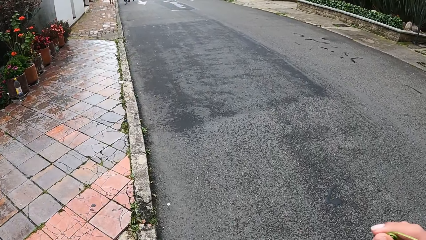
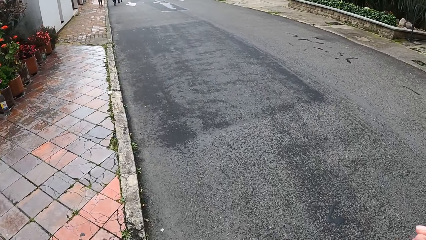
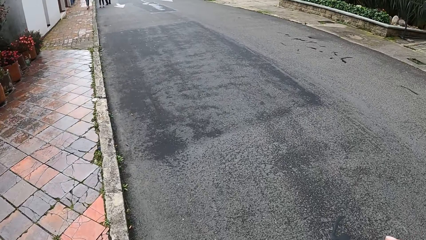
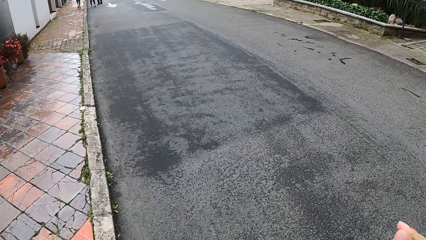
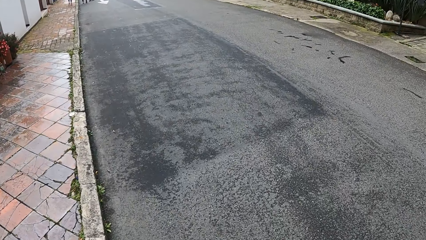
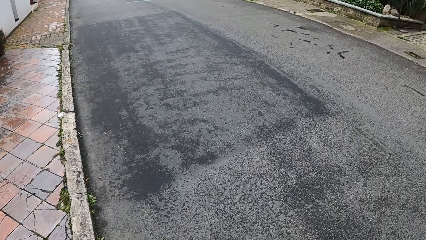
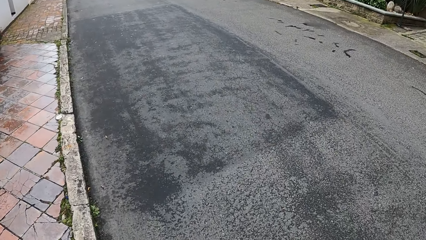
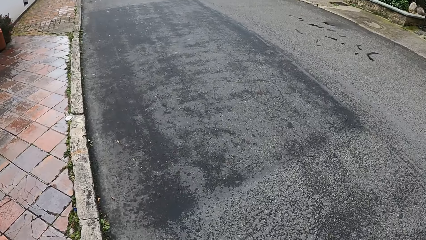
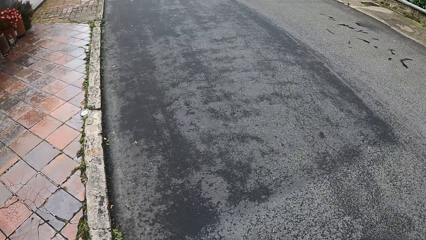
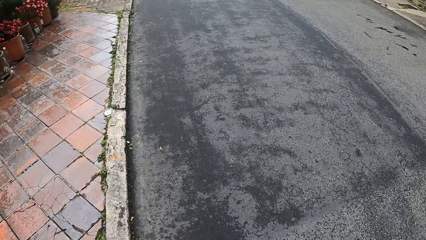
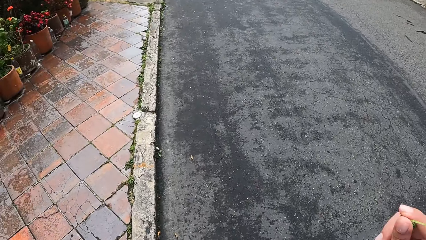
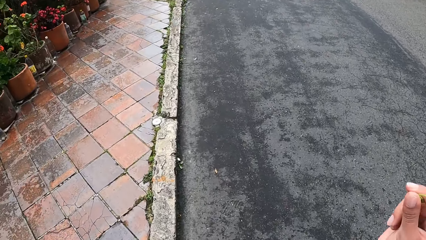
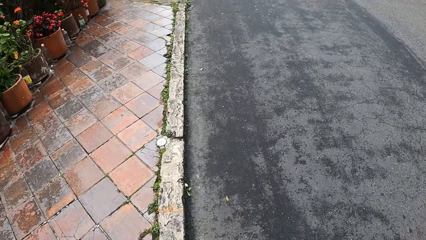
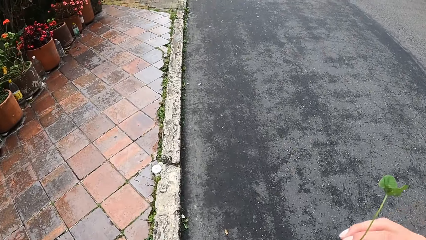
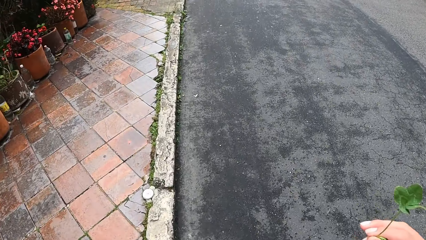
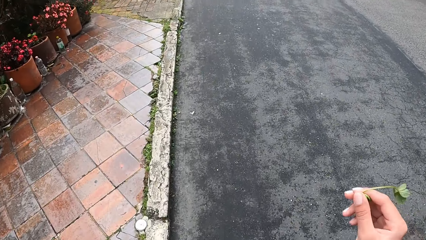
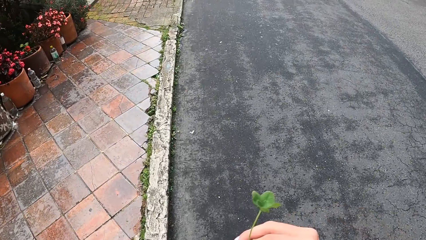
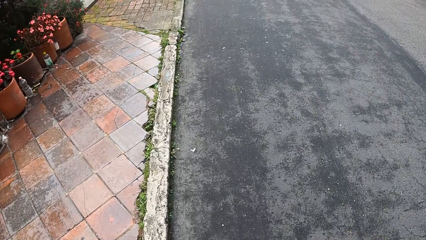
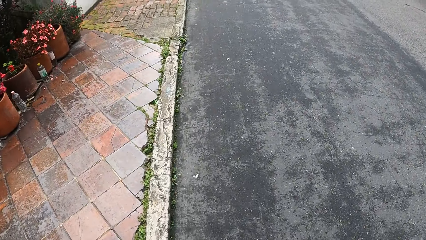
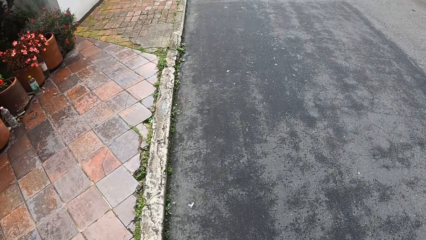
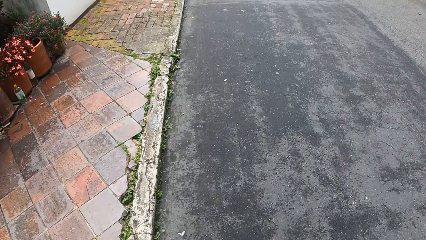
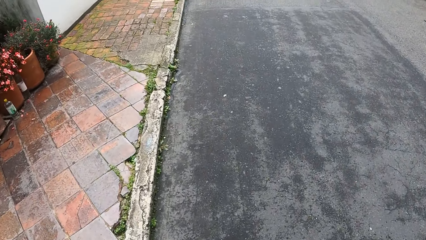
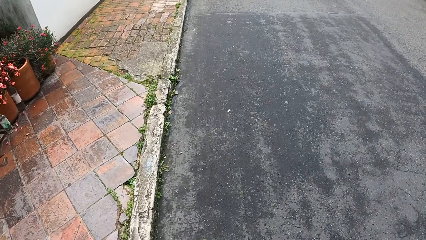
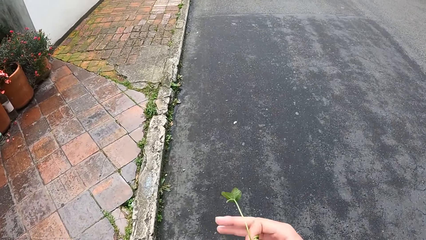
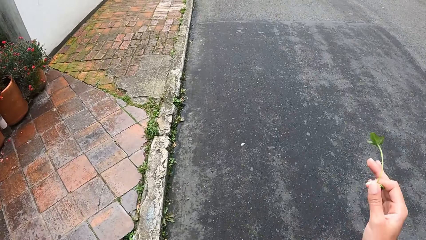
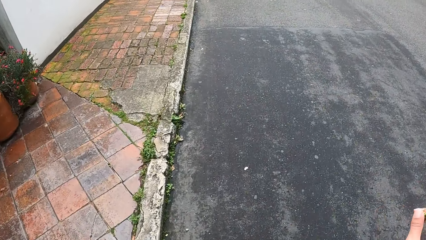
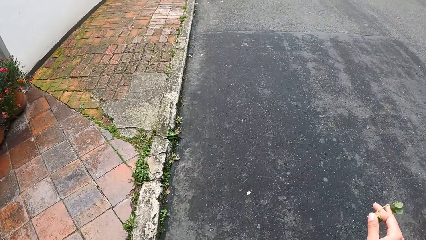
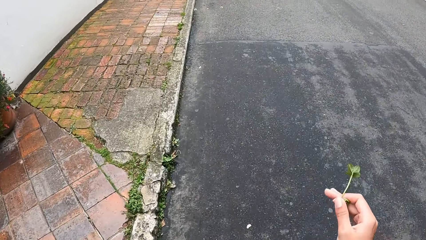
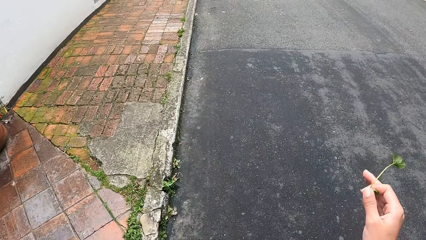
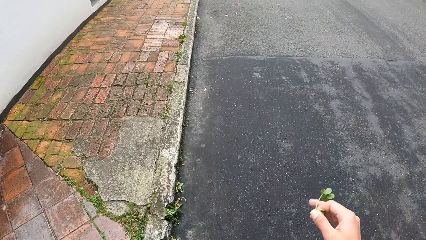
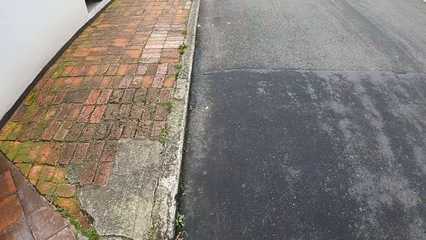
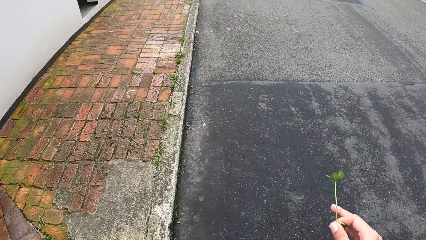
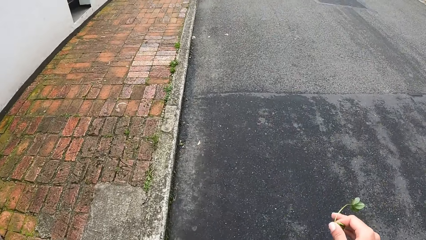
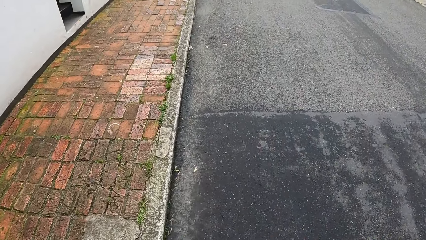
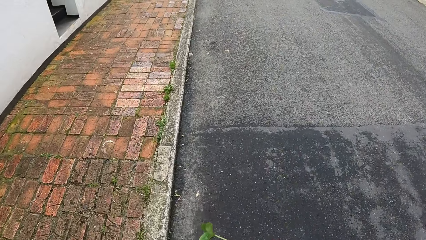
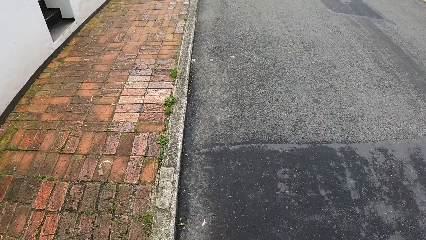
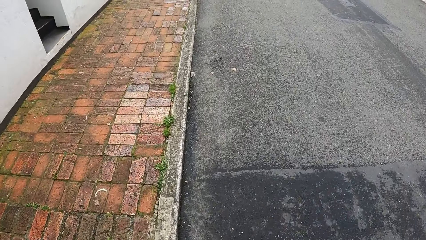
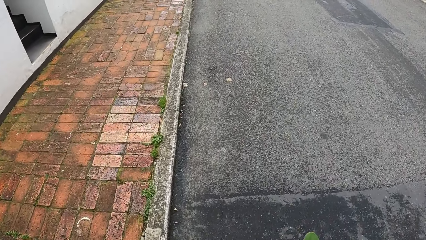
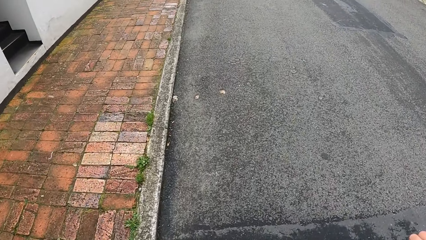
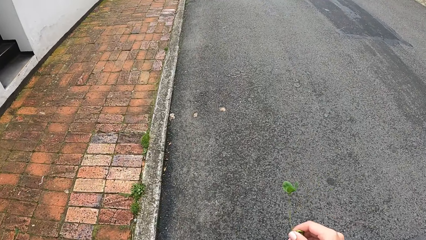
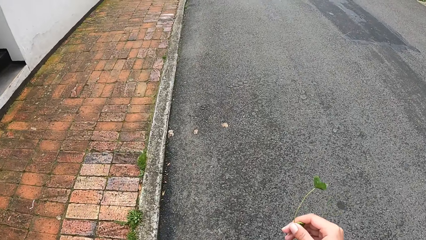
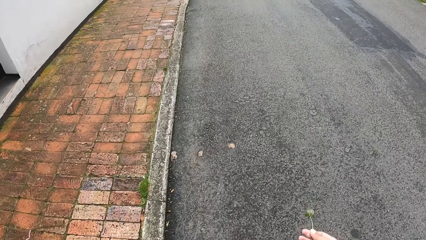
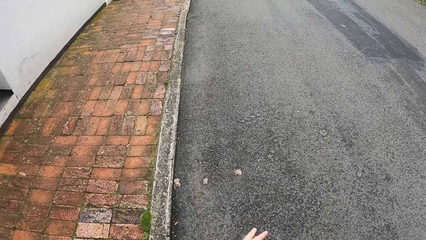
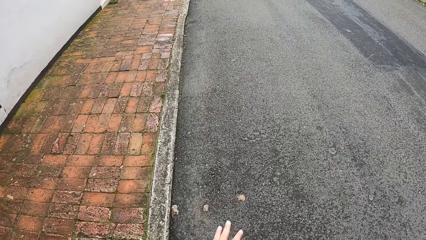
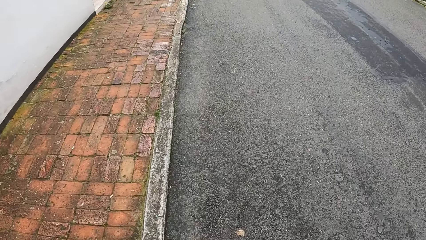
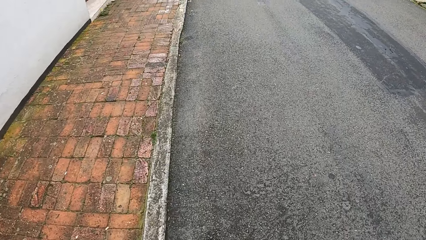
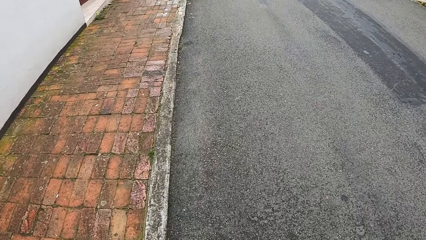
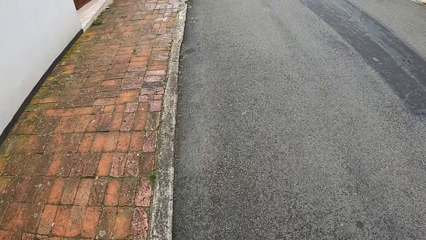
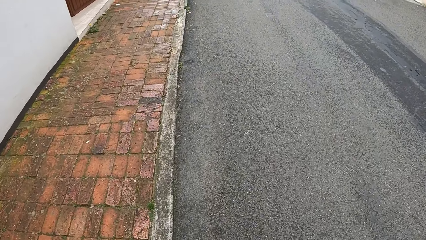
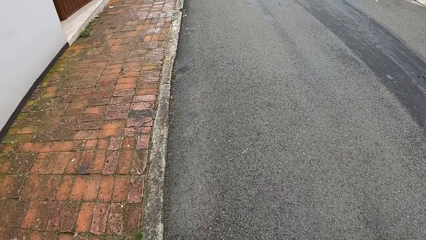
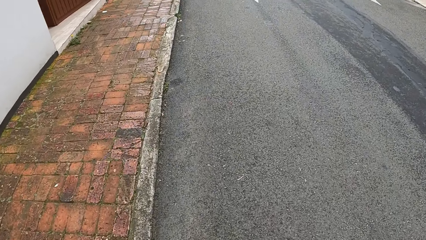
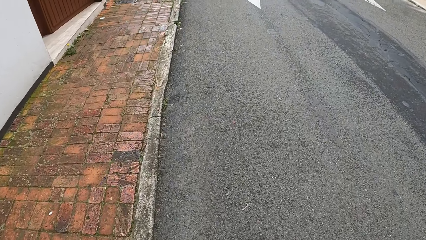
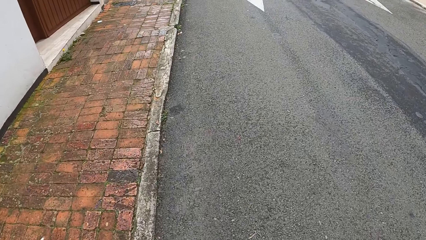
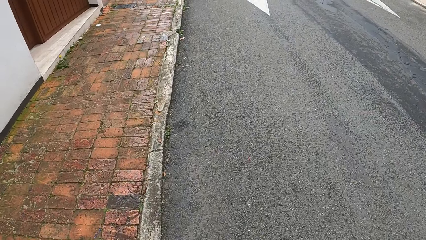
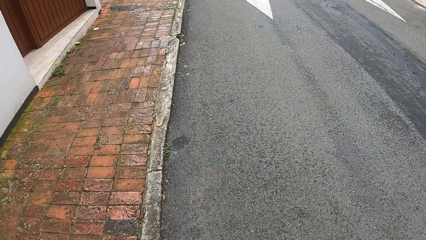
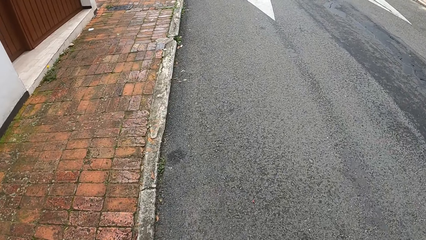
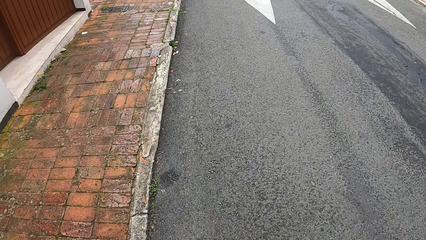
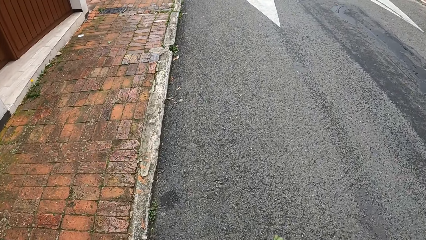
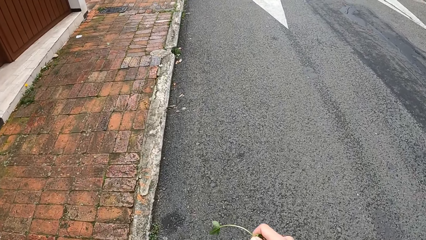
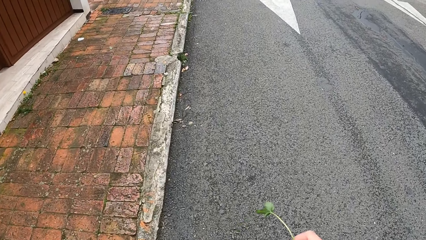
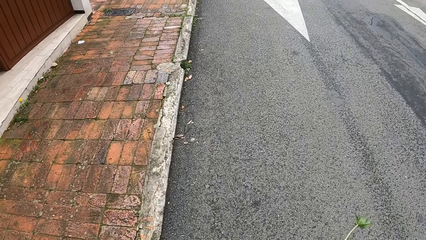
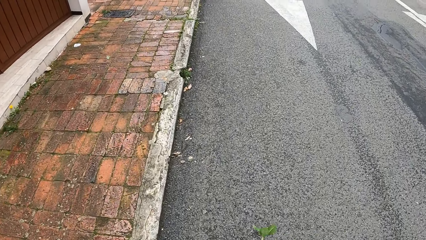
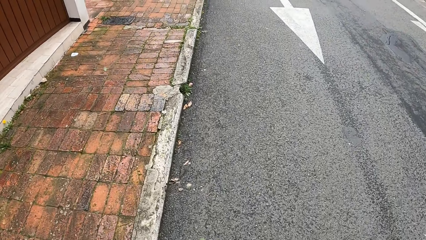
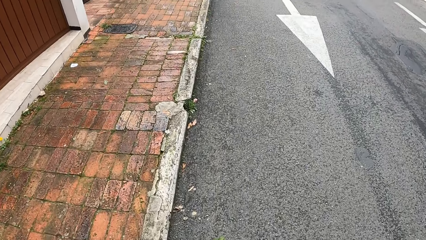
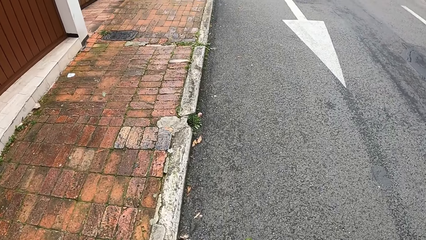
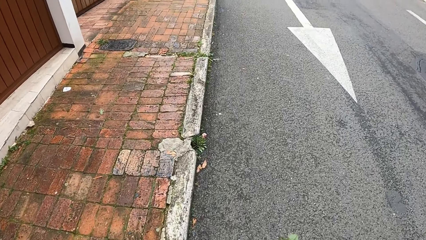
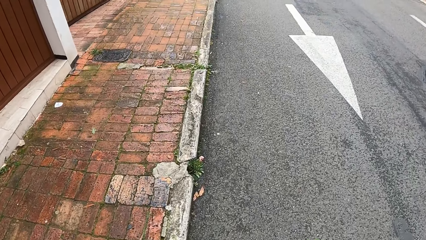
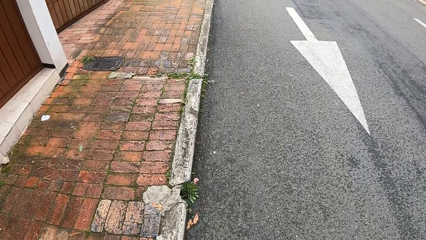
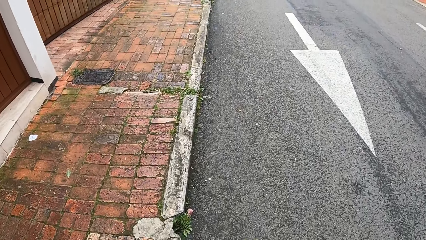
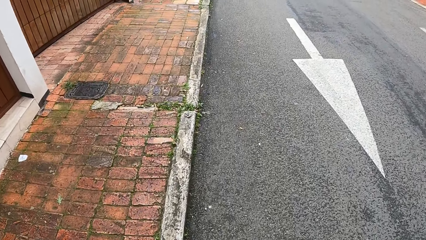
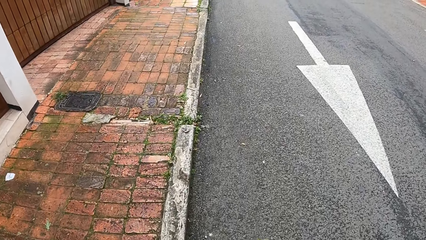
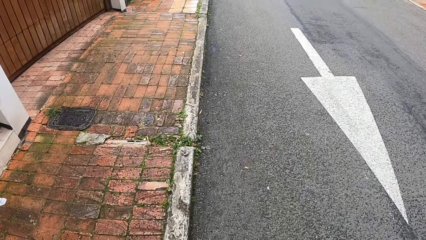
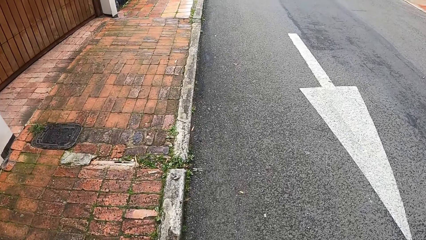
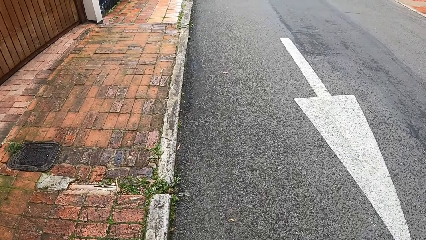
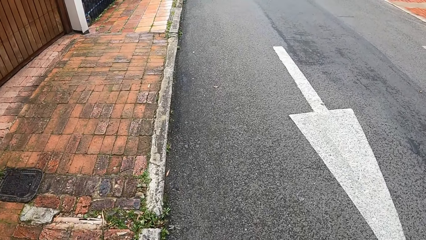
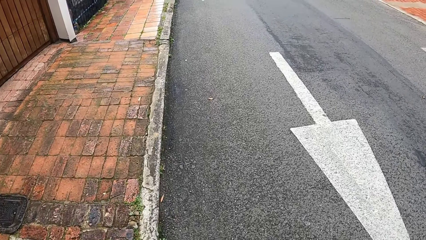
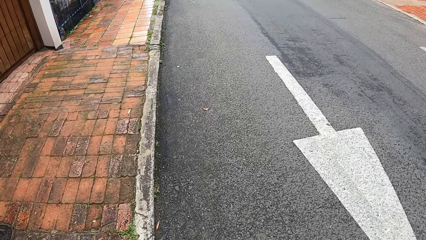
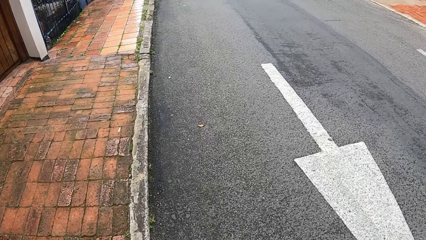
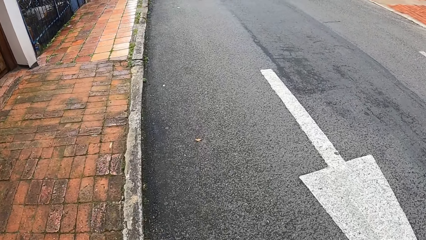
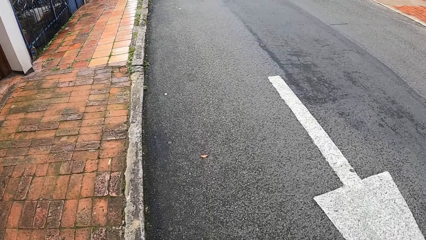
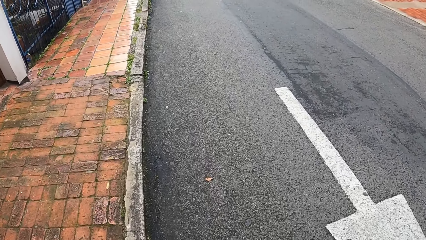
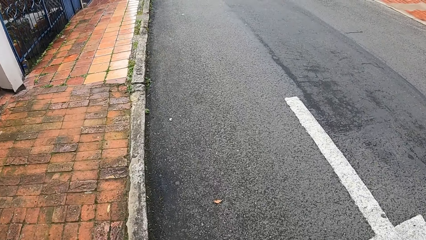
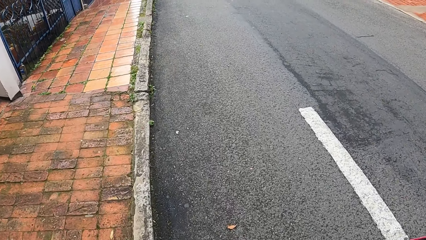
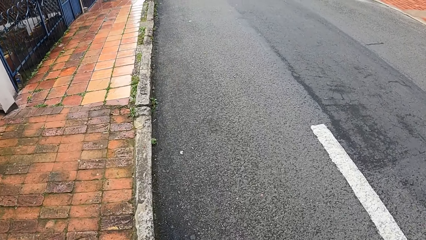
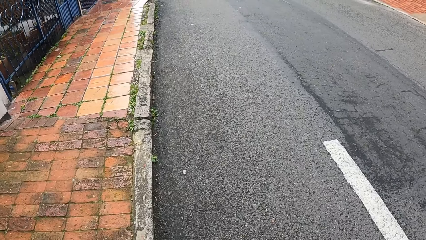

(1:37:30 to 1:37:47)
The camera wearer sways a stem around. They walk around.
